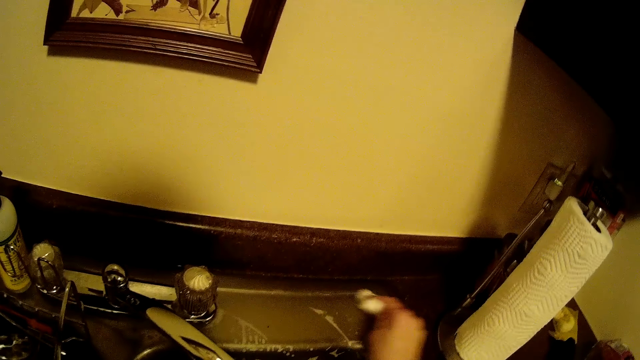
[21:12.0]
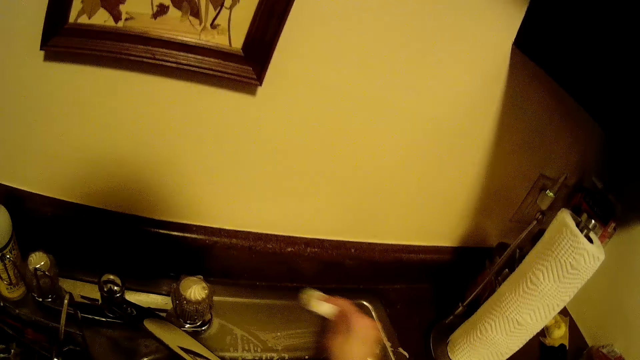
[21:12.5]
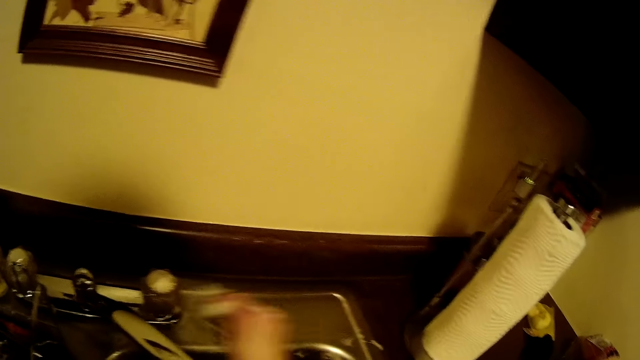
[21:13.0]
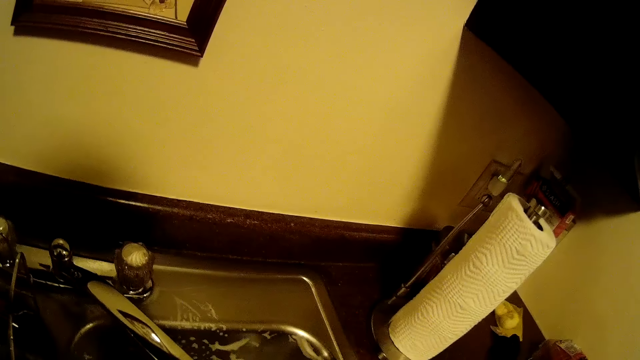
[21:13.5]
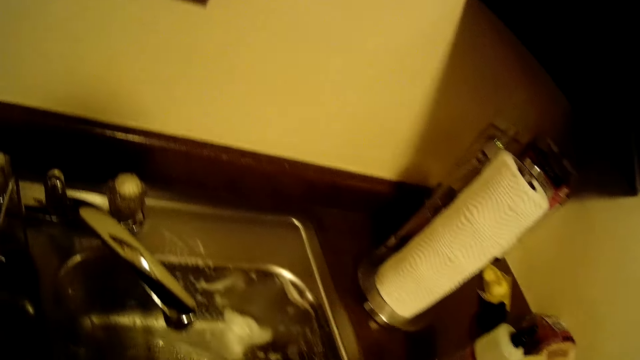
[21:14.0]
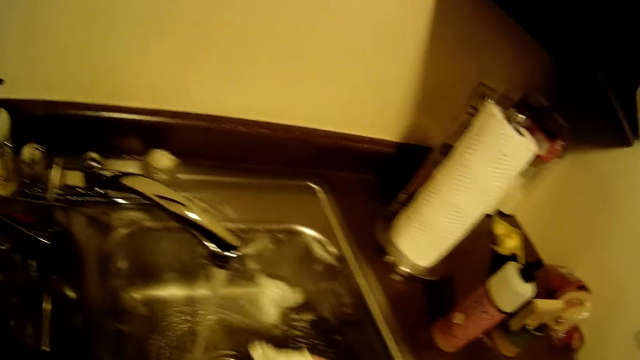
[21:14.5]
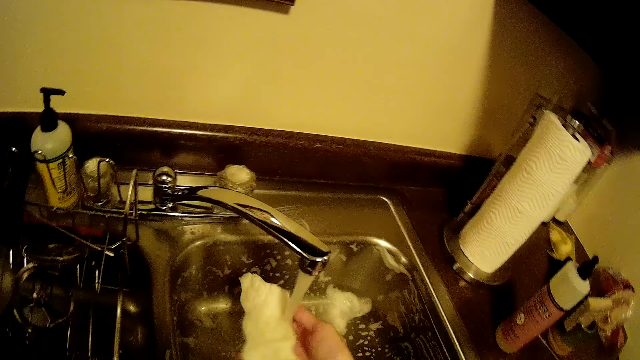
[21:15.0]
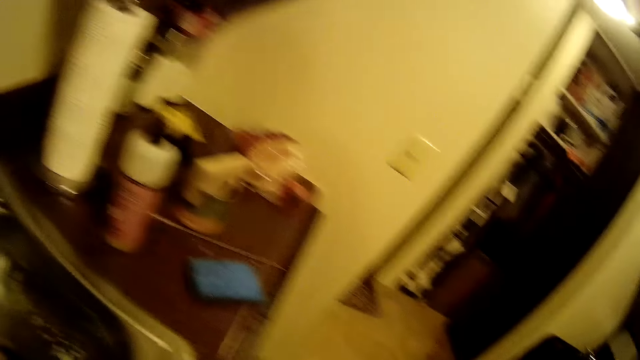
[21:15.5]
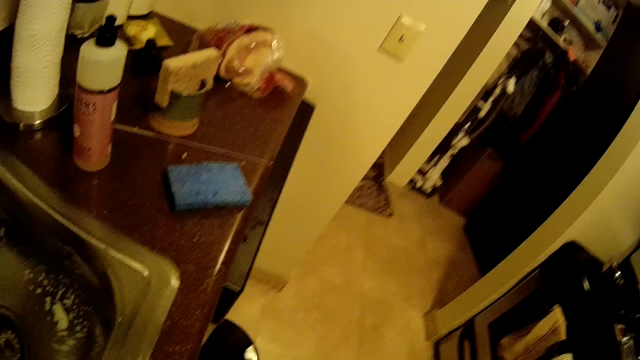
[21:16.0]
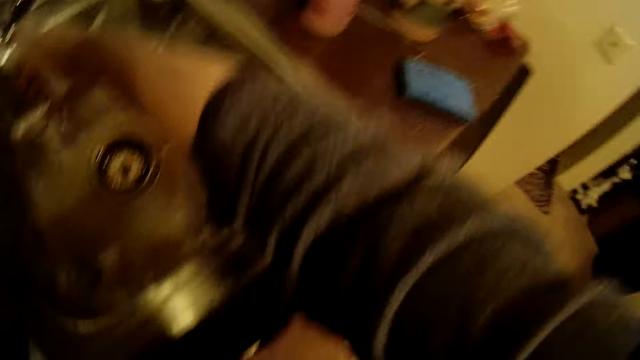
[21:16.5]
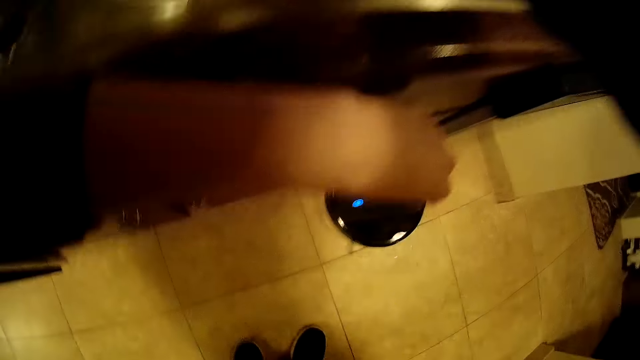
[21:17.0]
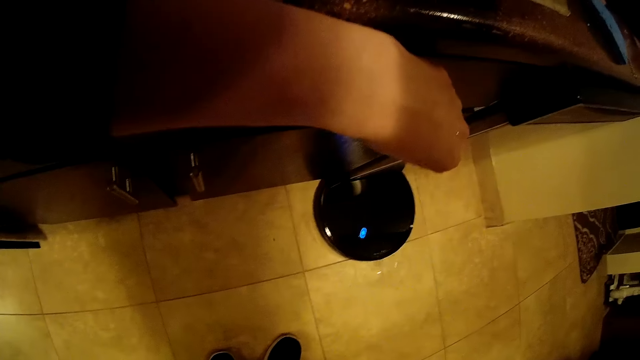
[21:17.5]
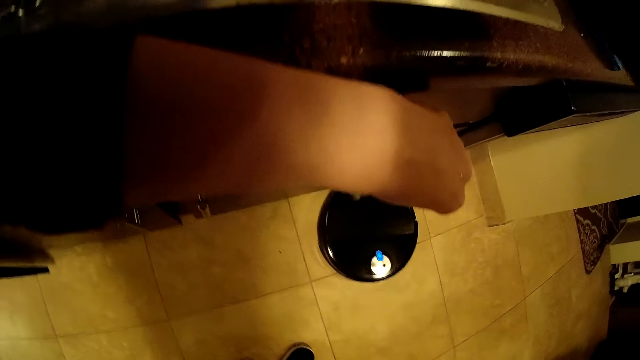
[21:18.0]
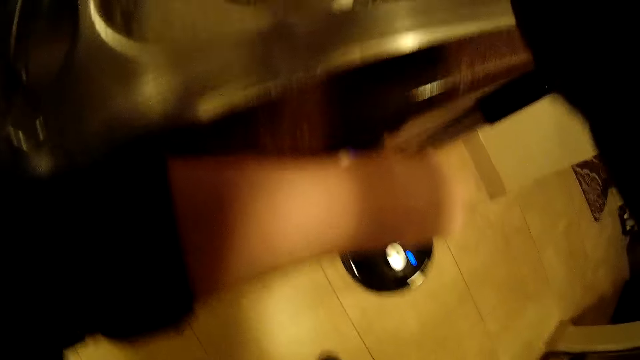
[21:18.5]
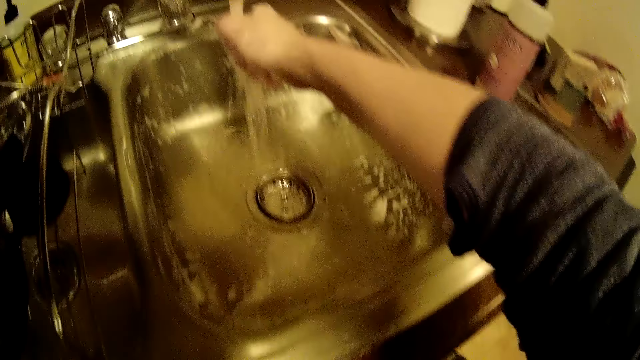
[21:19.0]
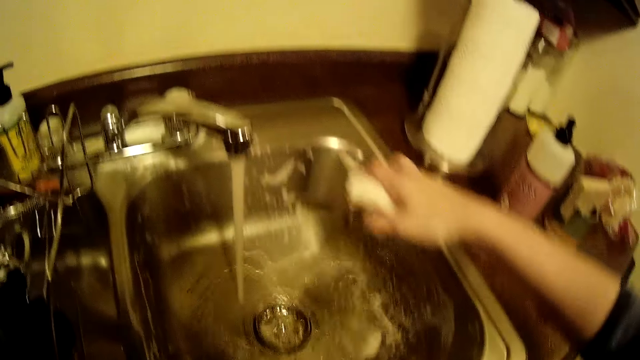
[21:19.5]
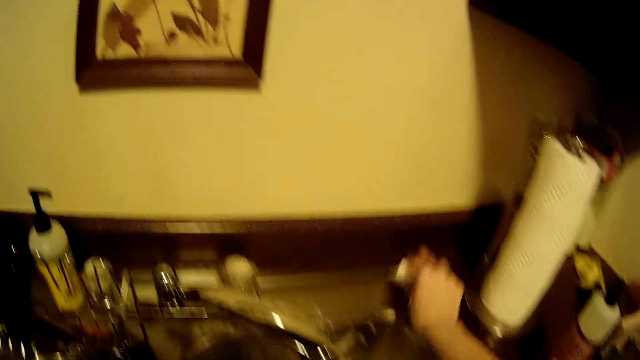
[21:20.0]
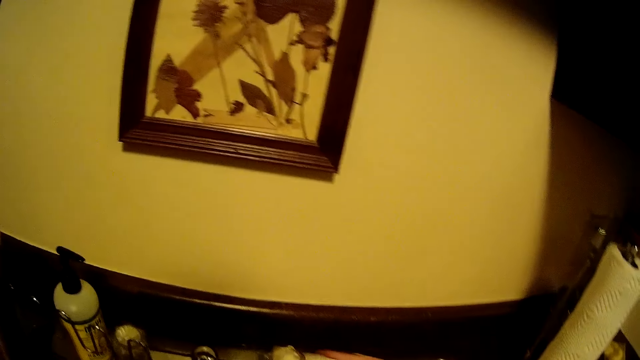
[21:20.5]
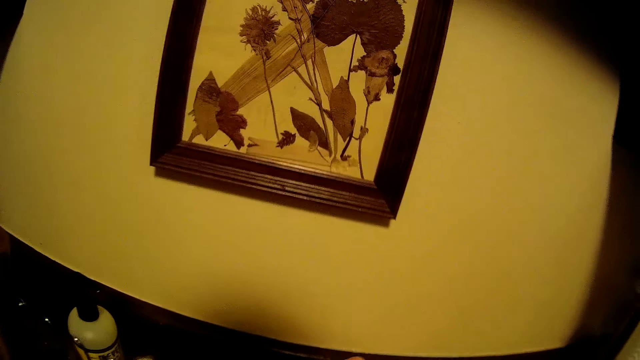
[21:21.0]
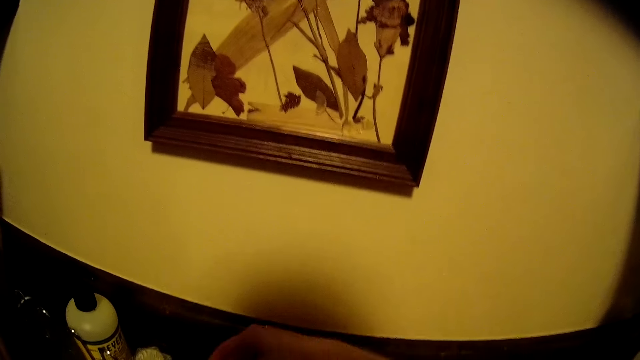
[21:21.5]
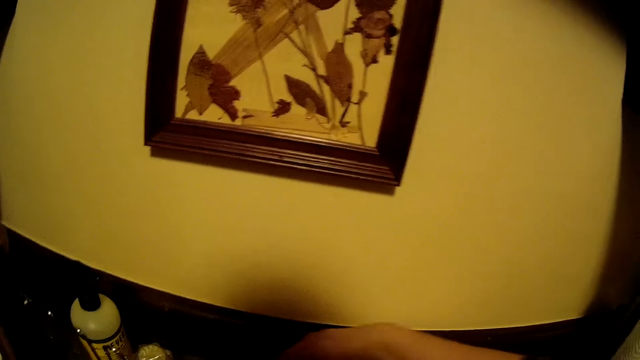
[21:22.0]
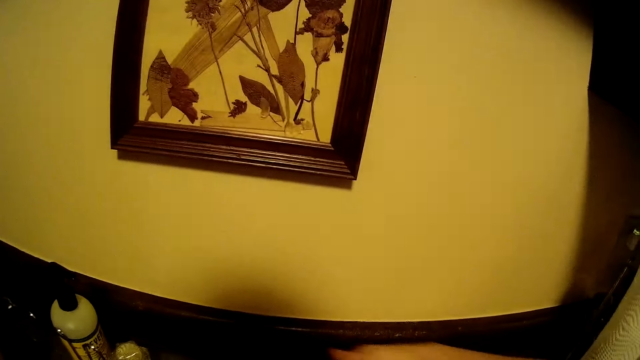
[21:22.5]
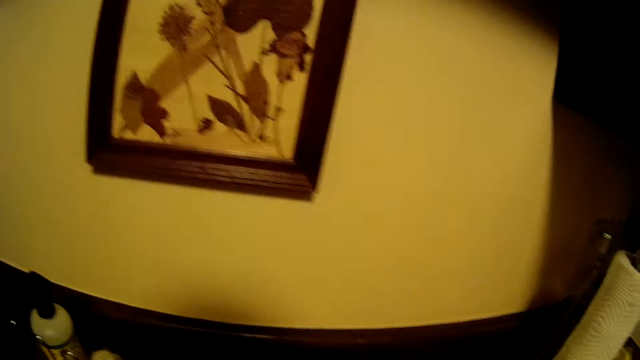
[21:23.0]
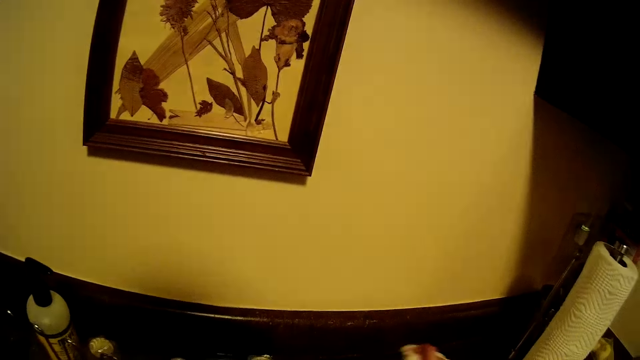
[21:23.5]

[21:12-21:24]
The camera wearer rinses the sponge under the tap with her right hand. She squeezes the wash sponge. She cleans the sink with the sponge with her right hand.

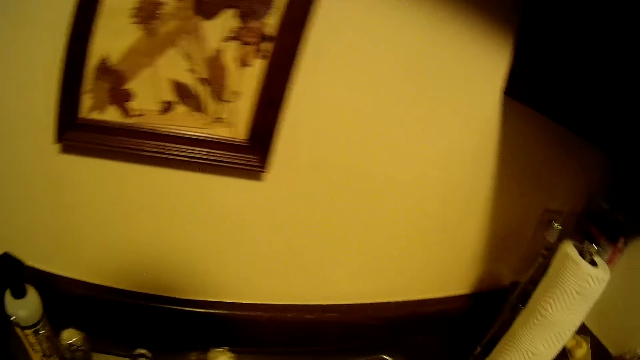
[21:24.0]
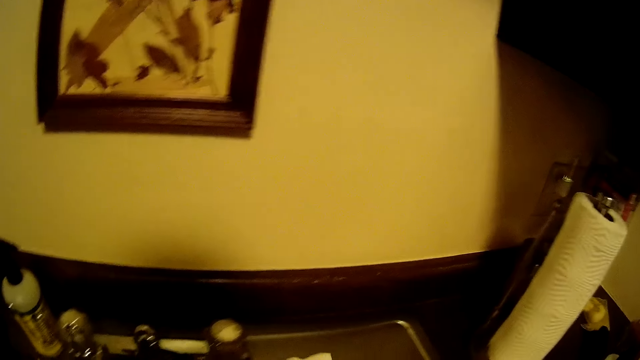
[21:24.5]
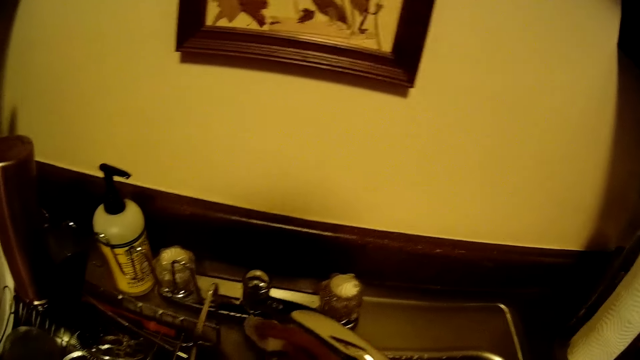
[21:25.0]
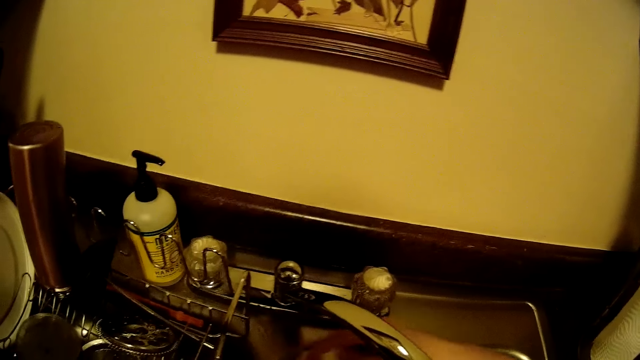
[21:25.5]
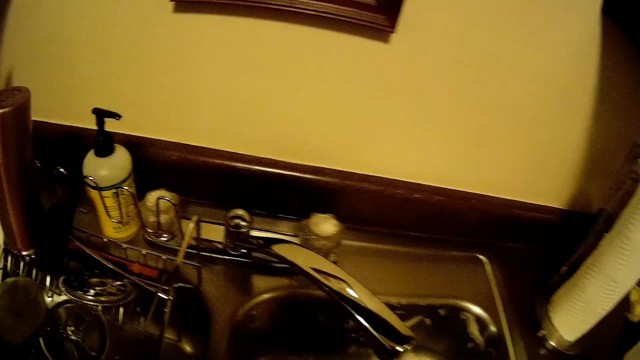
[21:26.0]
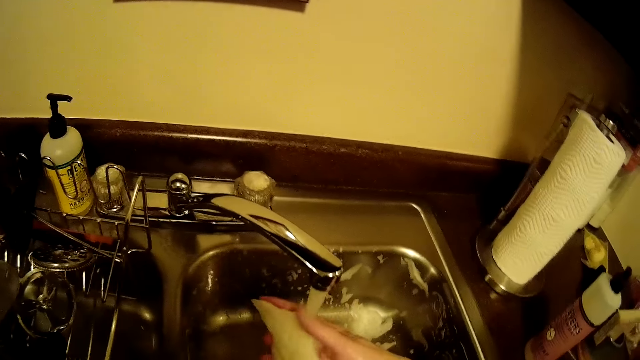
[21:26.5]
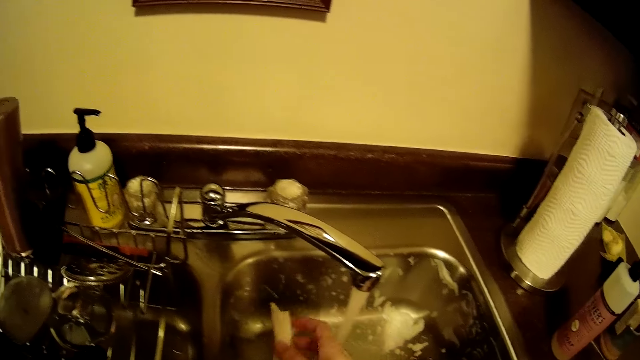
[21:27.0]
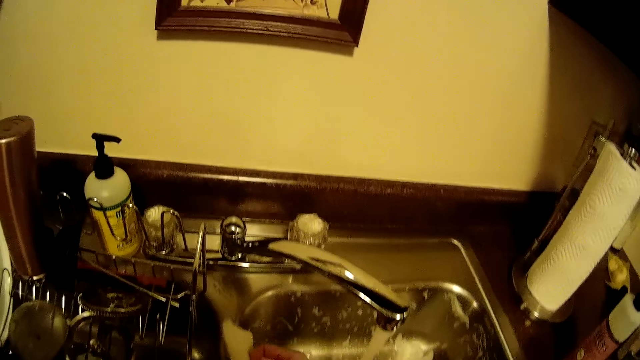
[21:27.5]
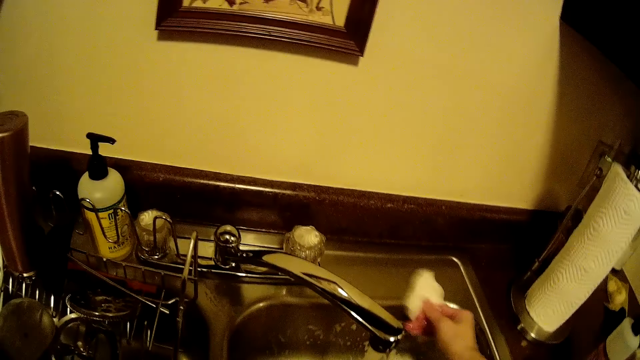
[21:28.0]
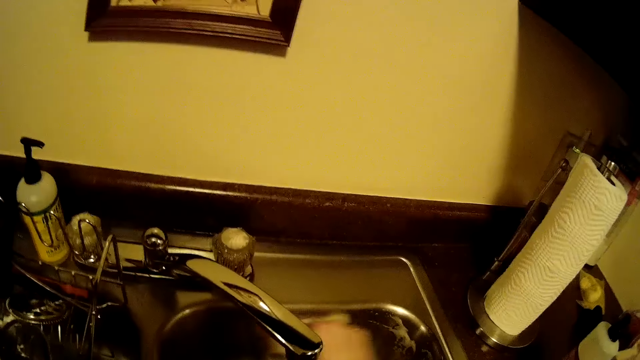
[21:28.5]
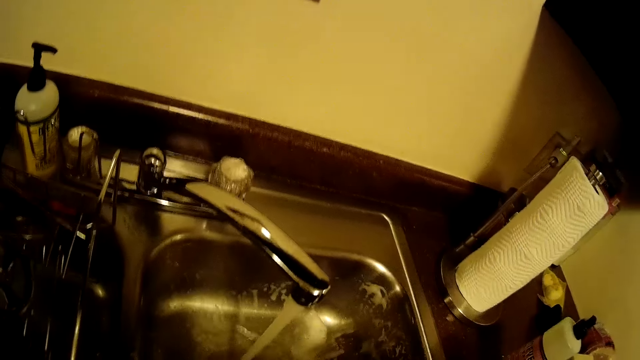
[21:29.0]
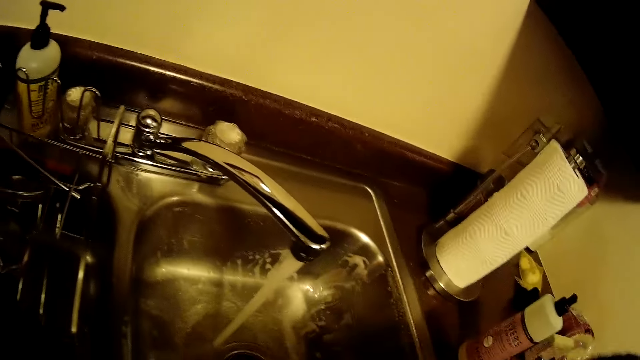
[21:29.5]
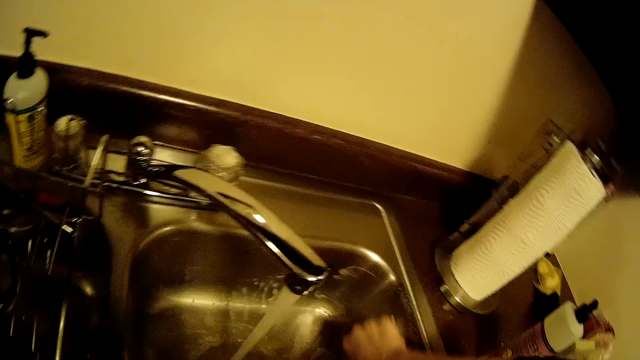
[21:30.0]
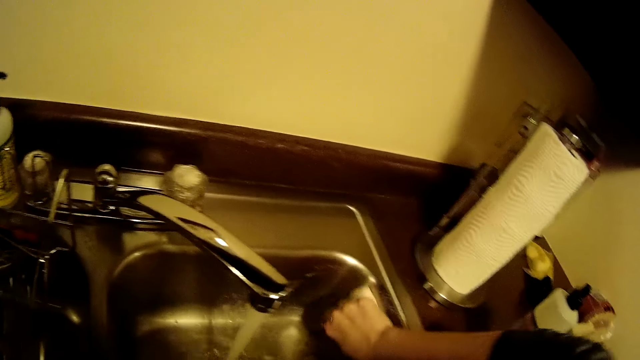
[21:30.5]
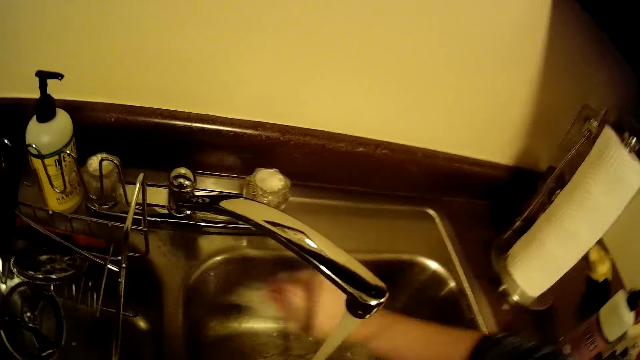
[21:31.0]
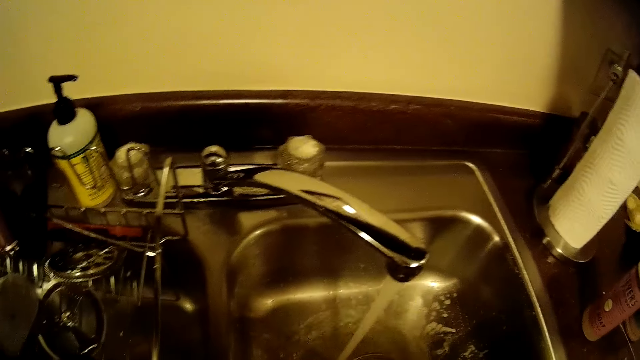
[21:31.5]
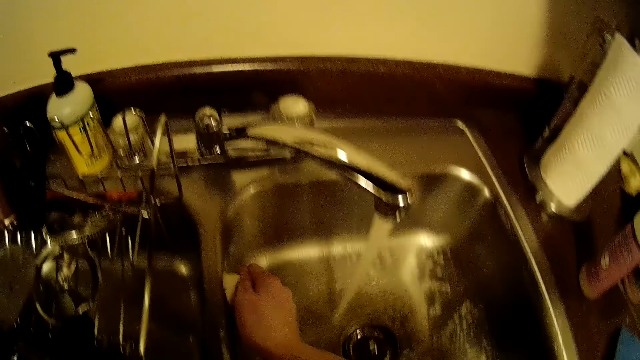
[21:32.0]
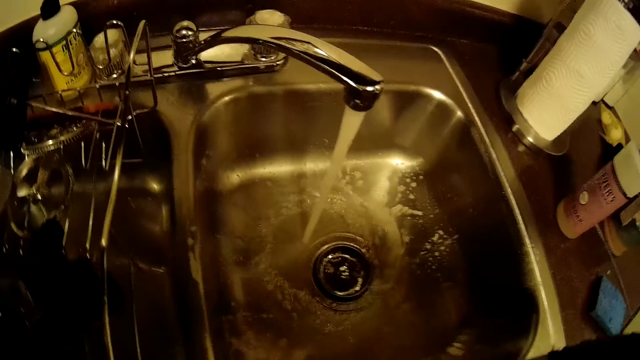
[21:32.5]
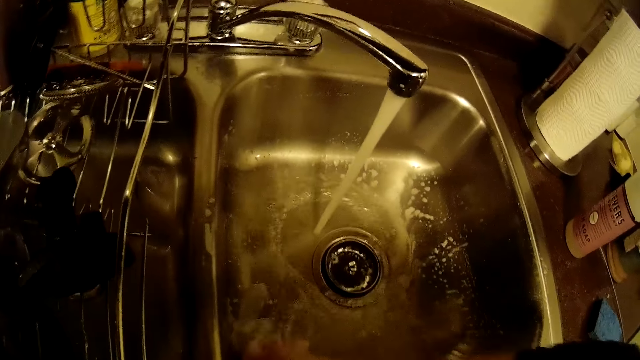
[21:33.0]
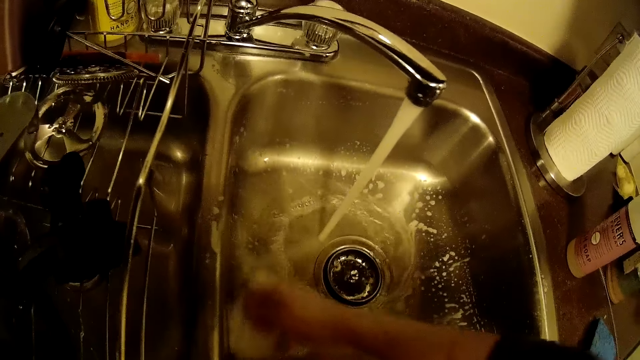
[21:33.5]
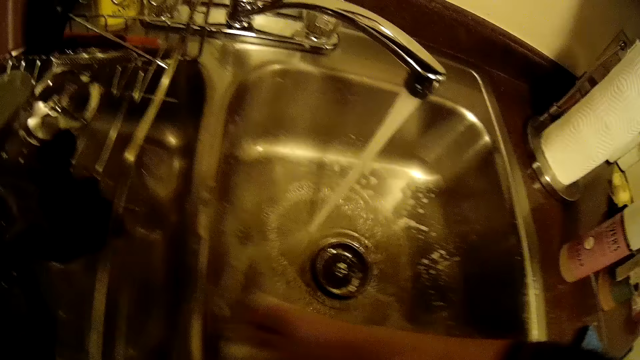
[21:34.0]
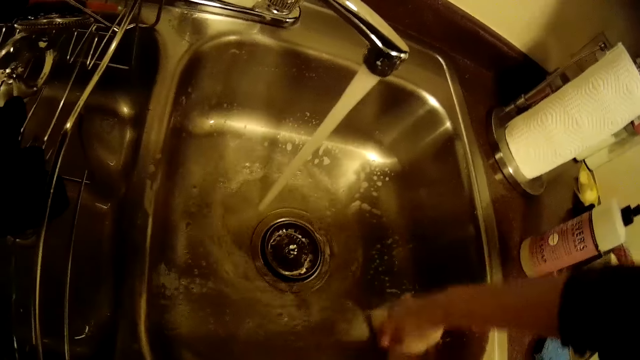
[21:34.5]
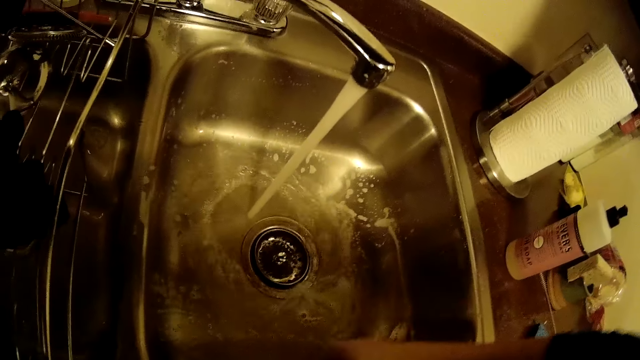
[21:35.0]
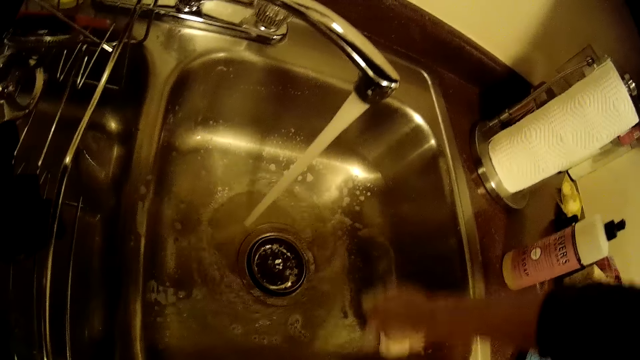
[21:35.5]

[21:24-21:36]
The camera wearer rinses the sponge under the tap with her right hand. She cleans the sink with the sponge with her right hand.
